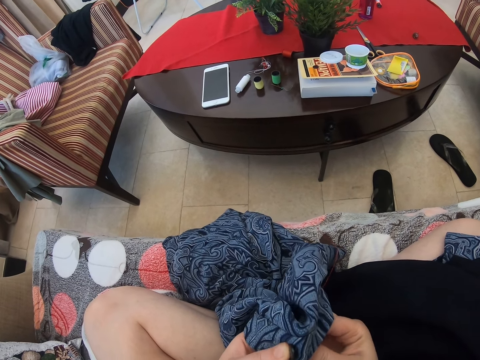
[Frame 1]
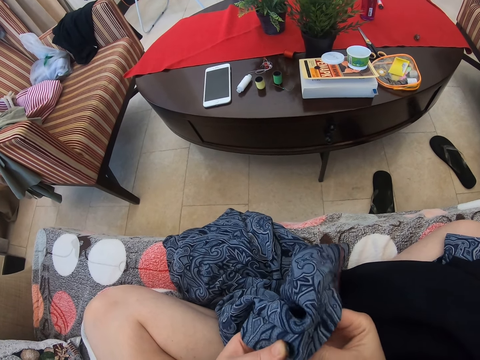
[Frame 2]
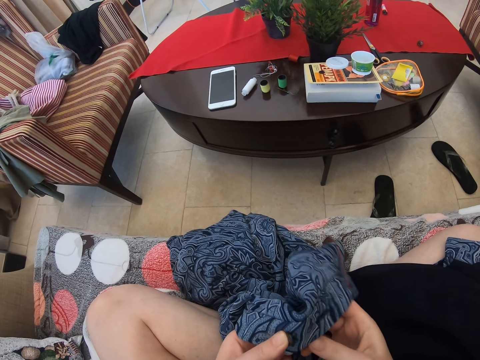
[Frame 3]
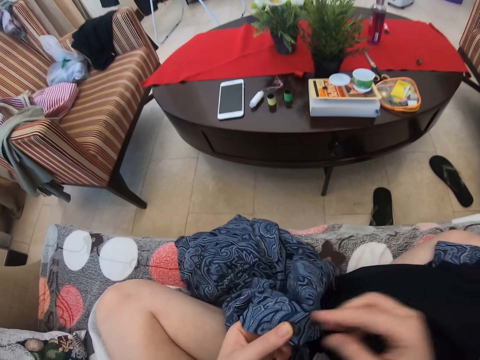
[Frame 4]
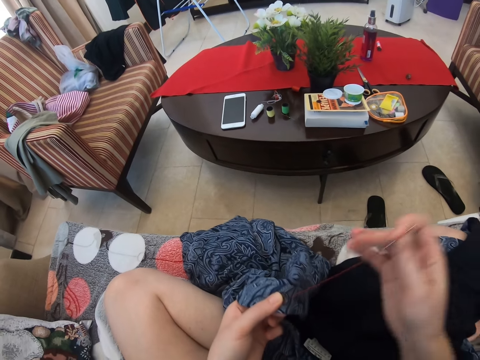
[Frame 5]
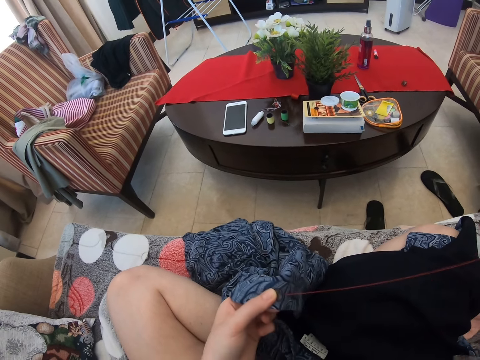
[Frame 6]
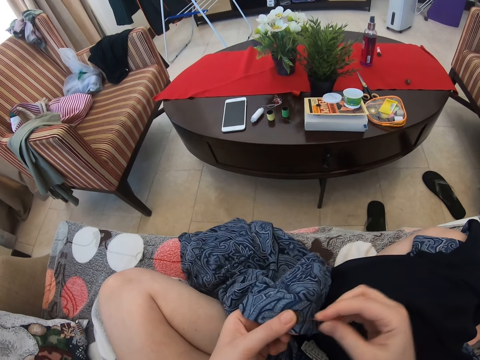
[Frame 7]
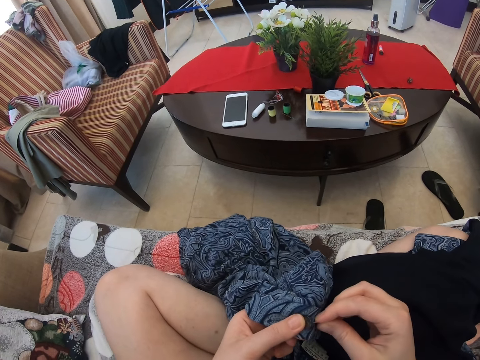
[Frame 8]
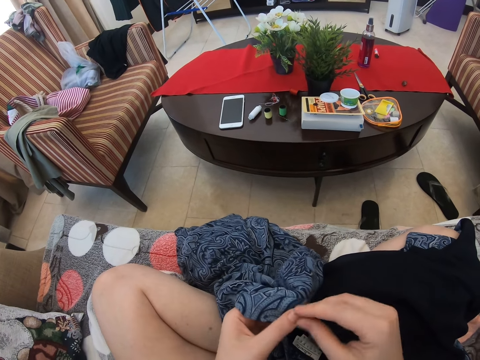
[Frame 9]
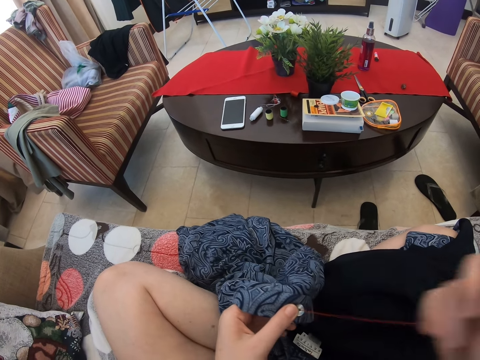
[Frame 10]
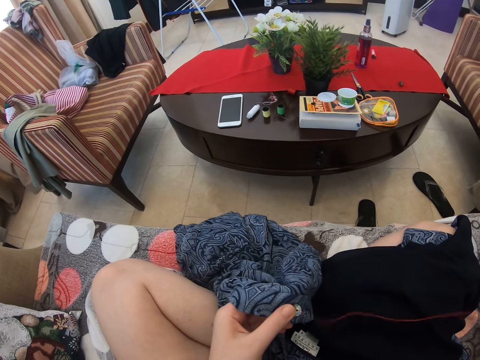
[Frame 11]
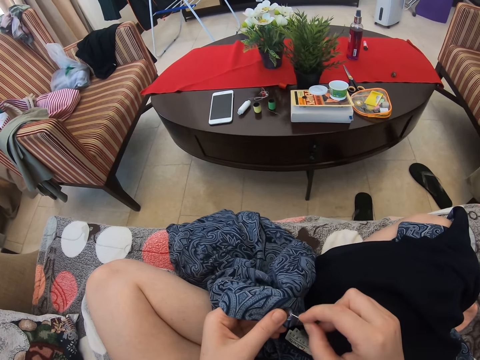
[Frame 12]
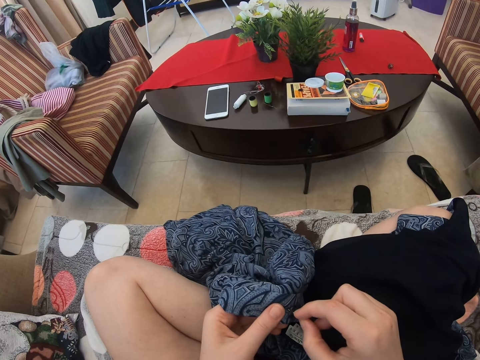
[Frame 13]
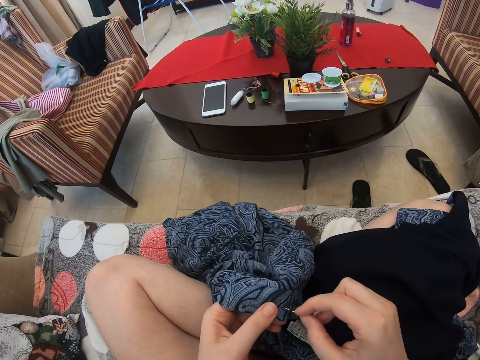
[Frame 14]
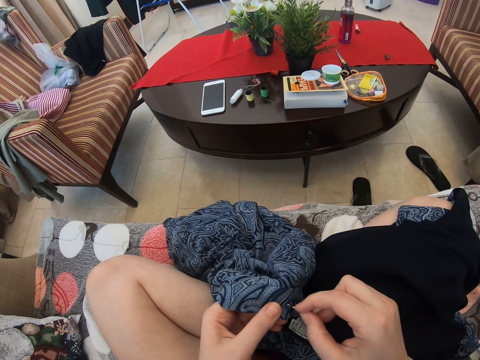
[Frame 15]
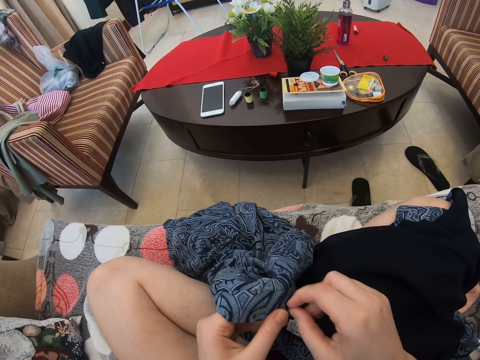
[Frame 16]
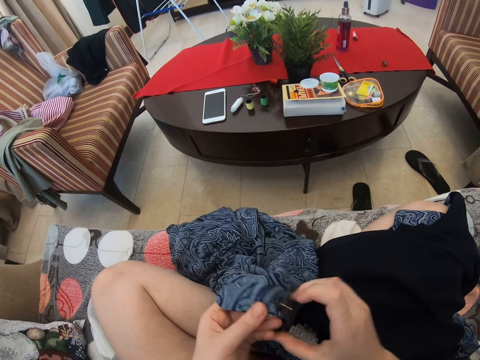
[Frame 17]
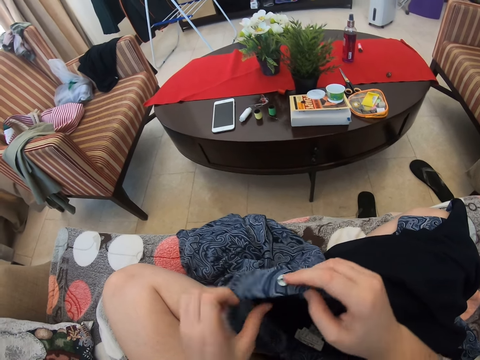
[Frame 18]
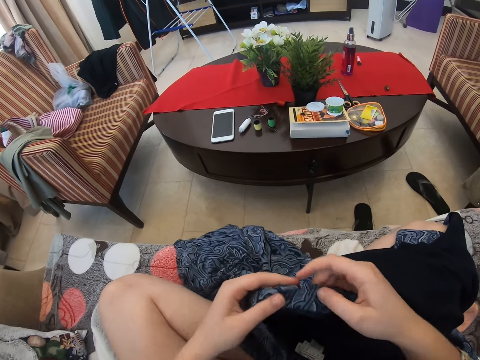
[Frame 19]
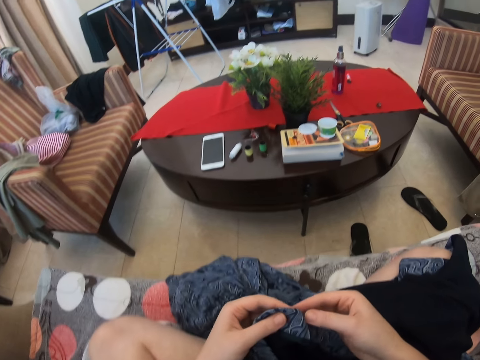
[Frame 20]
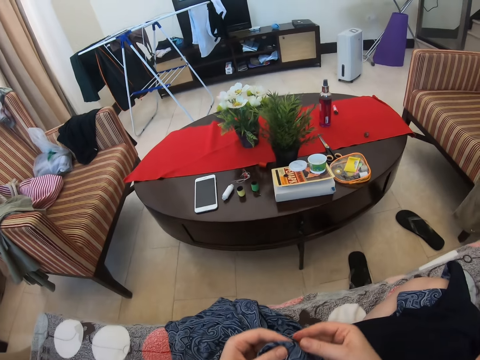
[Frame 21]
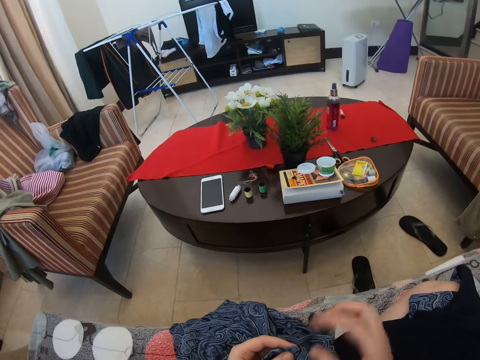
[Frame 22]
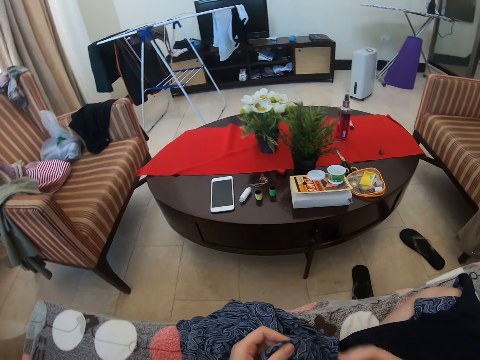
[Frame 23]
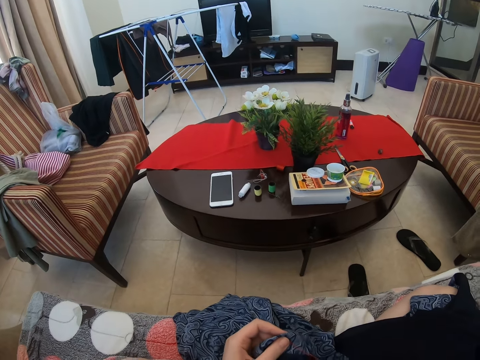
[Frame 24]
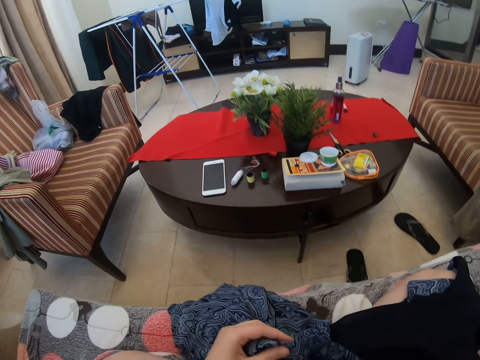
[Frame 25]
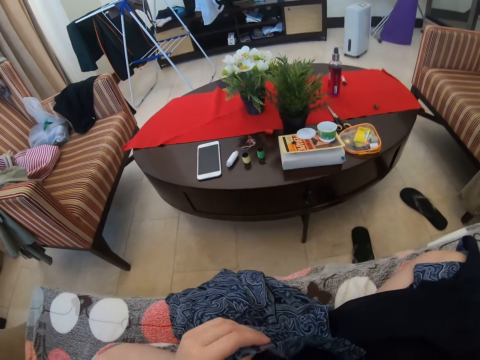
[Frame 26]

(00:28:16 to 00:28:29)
The camera wearer is doing the dress button. They pull the thread. They sew. They pull the thread. They sew. They turn the cloth. They pull the thread.

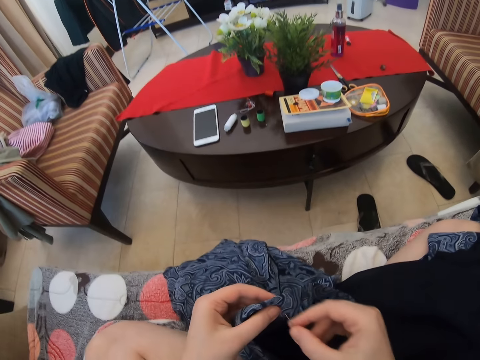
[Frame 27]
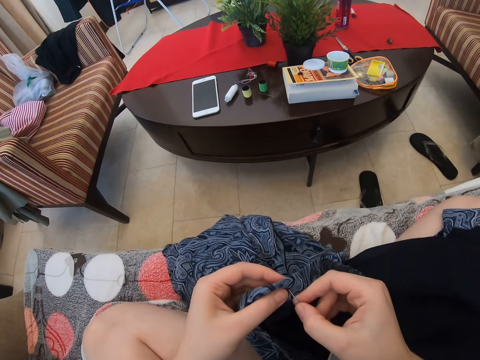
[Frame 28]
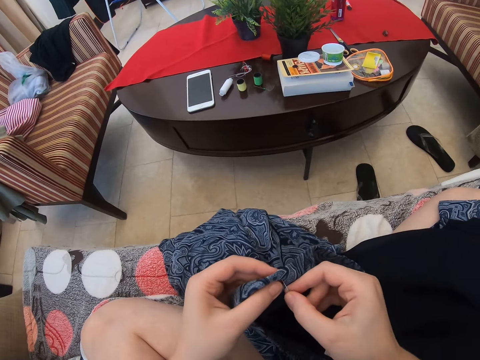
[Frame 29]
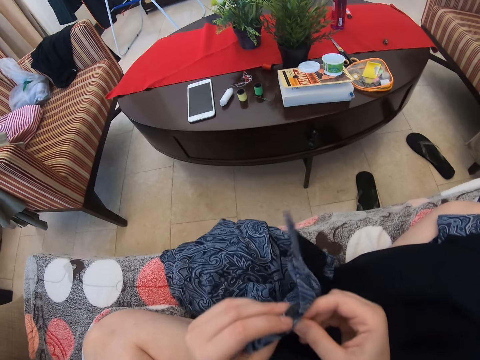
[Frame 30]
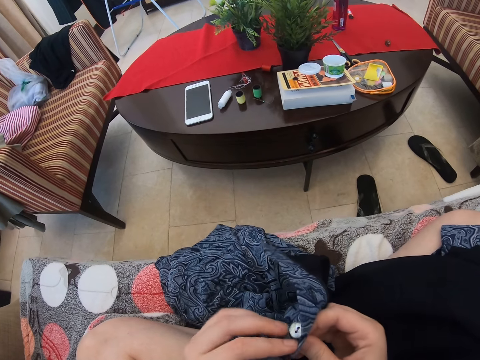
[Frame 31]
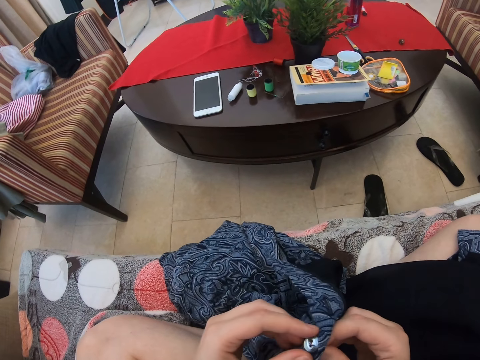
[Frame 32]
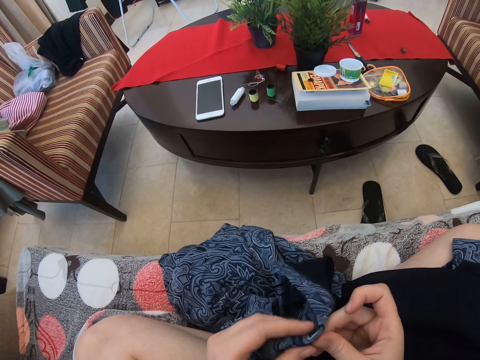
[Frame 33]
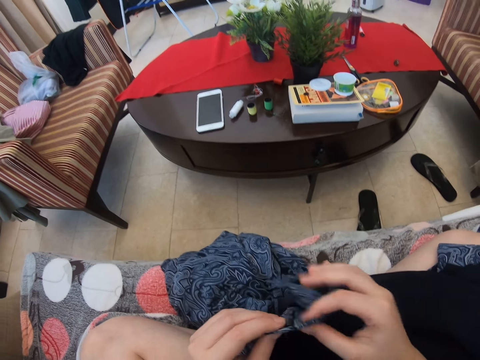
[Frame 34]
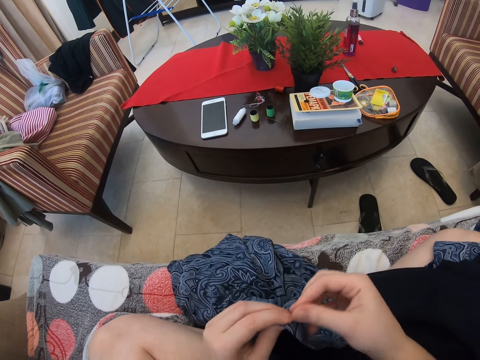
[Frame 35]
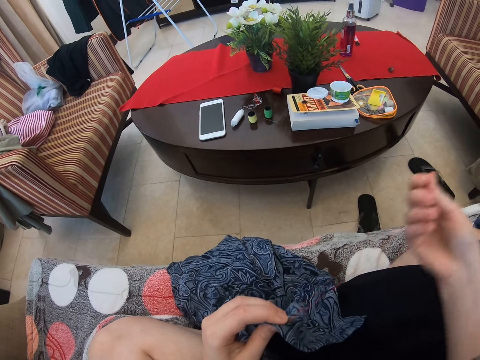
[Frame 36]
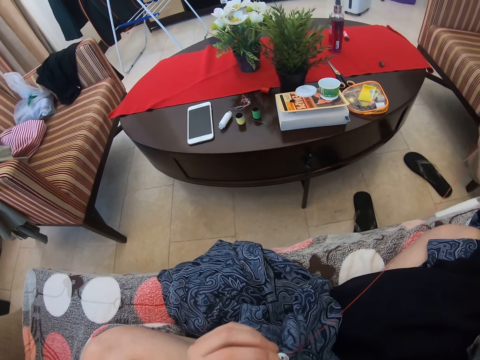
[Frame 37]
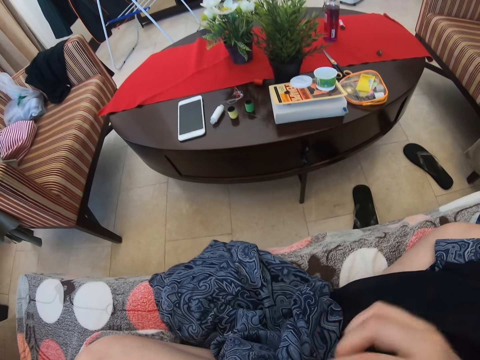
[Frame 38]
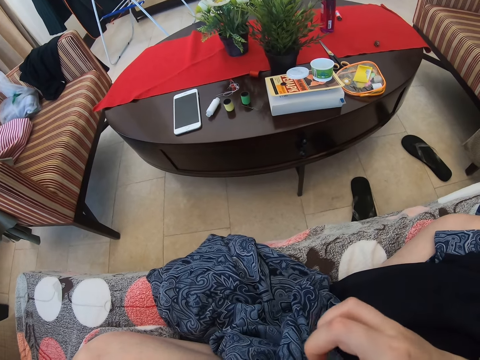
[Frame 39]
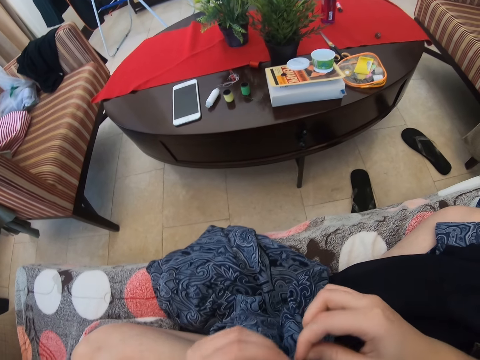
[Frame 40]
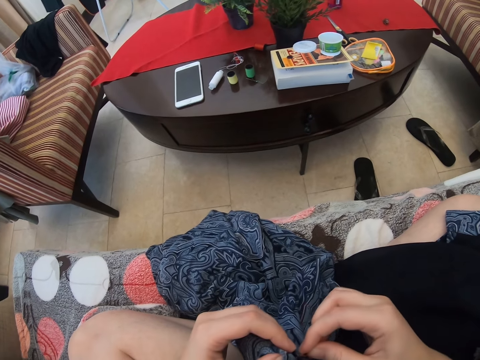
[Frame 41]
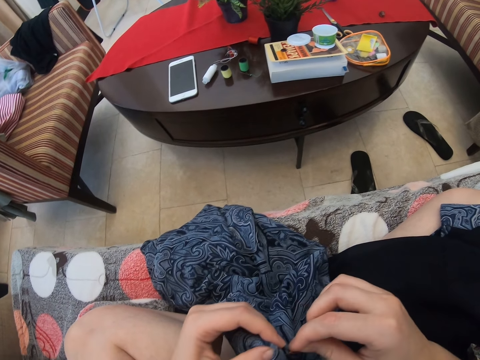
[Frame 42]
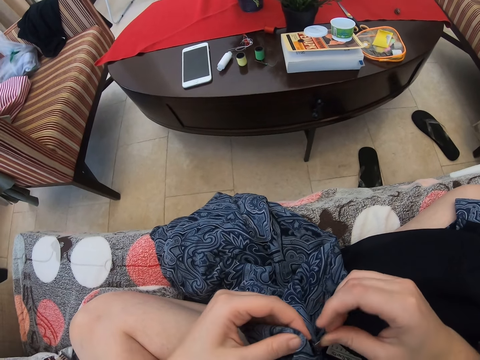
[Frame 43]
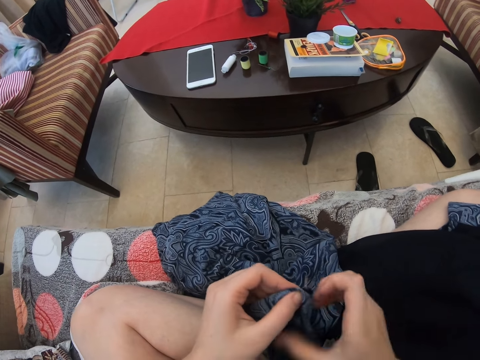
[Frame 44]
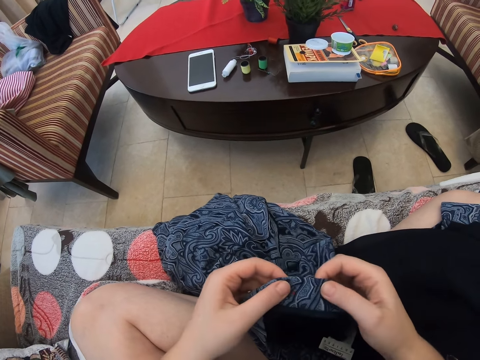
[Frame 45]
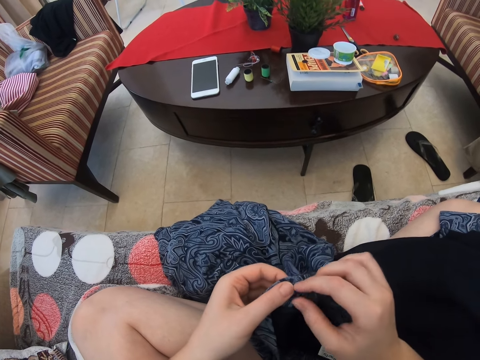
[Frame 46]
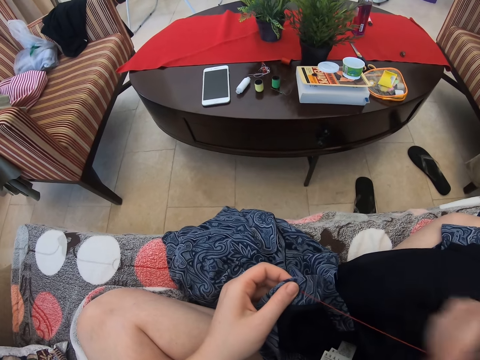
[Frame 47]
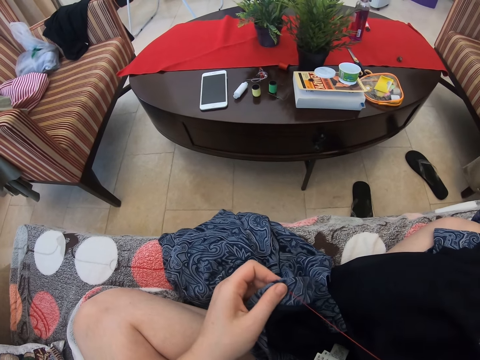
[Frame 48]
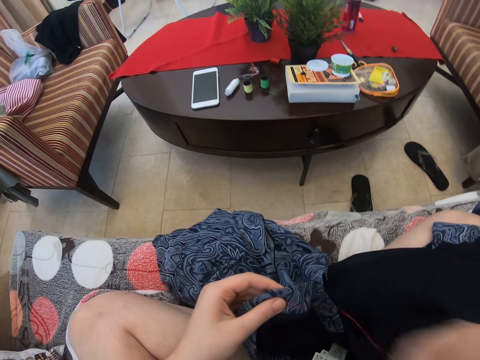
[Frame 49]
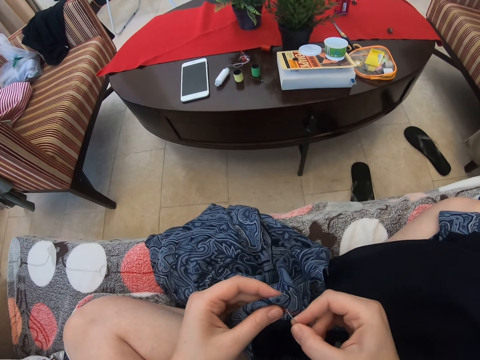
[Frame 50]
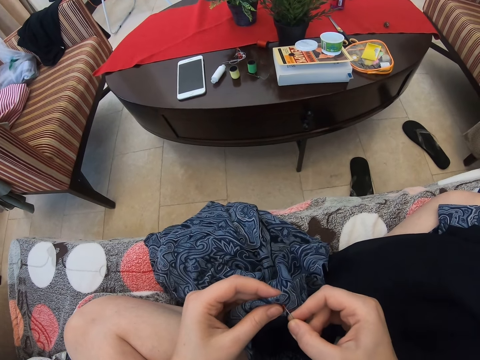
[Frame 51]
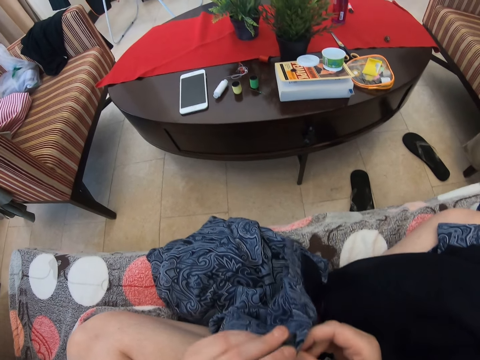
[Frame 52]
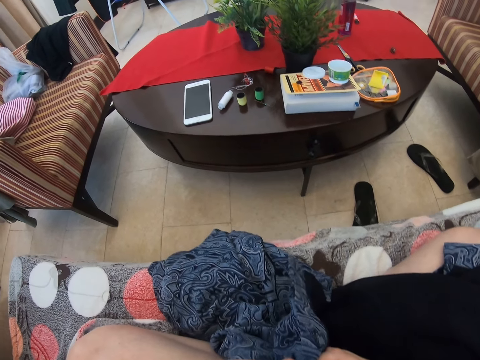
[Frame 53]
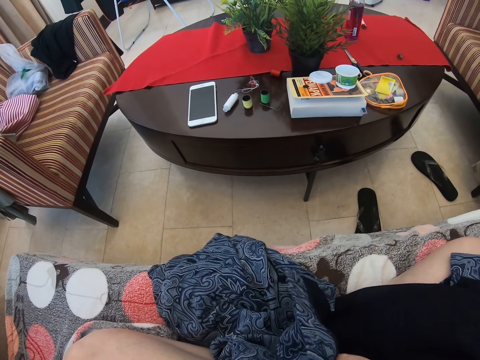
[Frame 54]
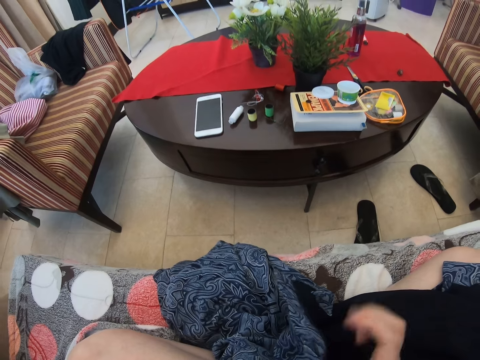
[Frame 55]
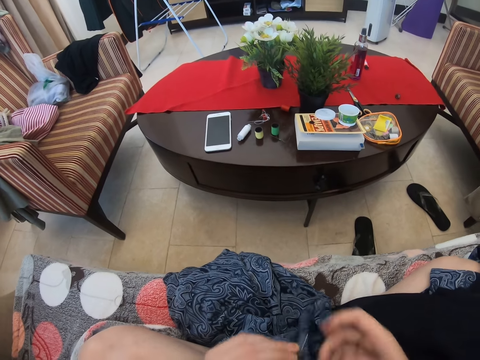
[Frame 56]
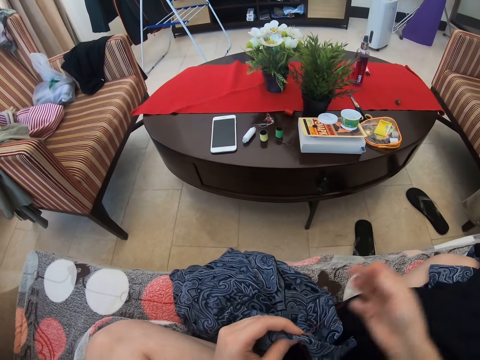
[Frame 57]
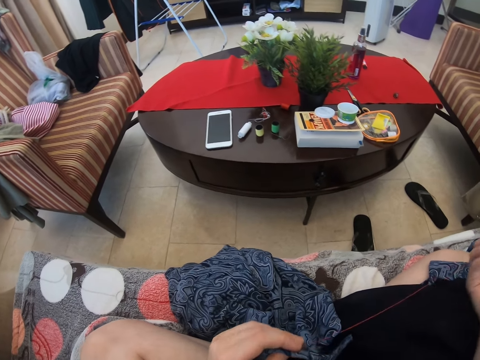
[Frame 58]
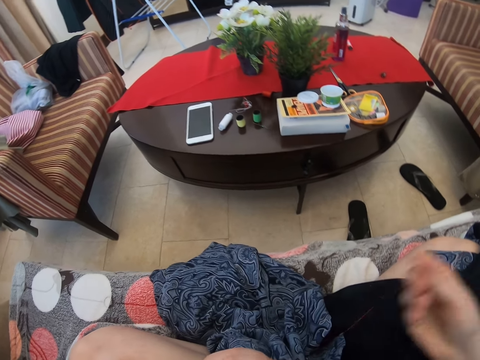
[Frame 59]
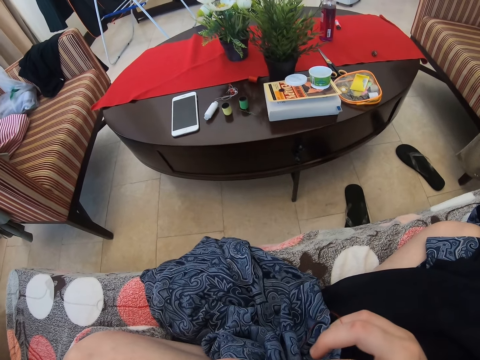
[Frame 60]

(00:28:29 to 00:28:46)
The camera wearer sews. They touch the button. They turn the cloth. They pull the thread. They sew. They turn the cloth. They pull the thread. They sew. They turn the cloth. They pull the thread.
